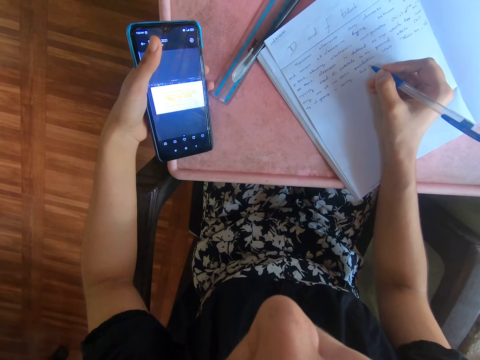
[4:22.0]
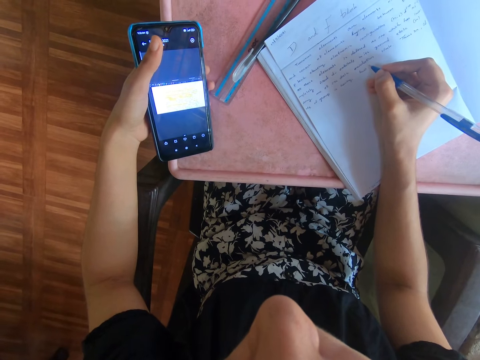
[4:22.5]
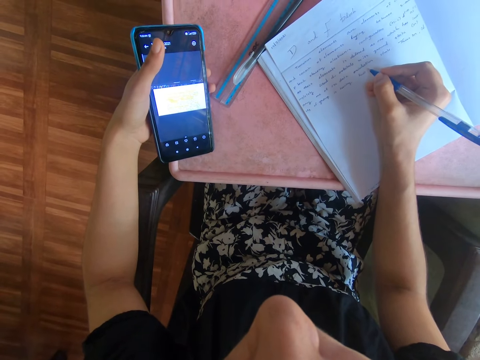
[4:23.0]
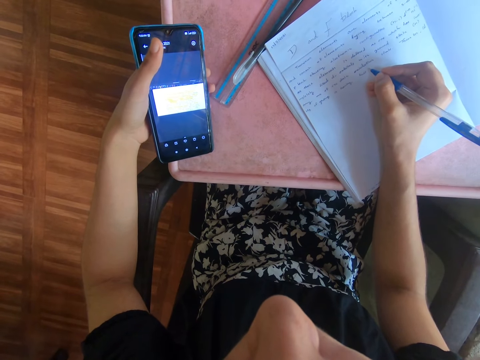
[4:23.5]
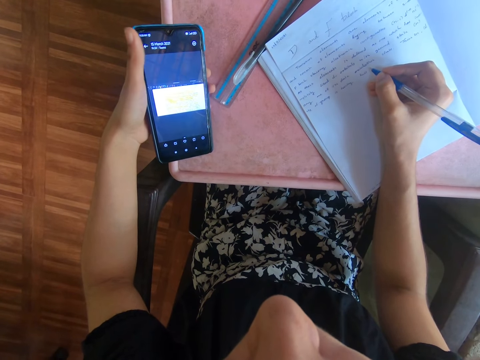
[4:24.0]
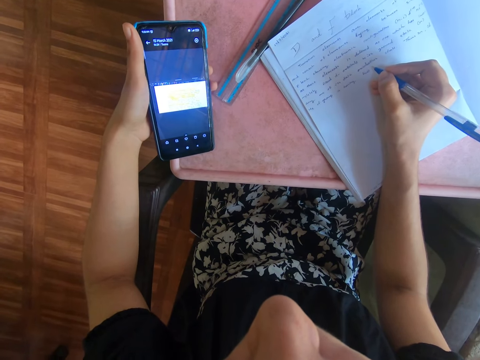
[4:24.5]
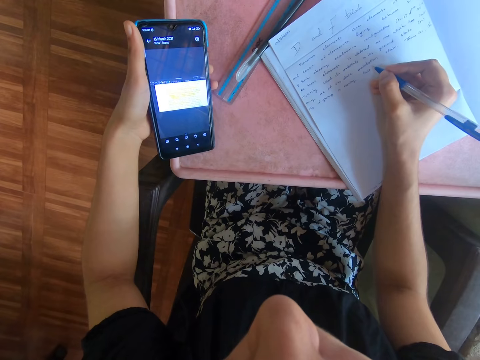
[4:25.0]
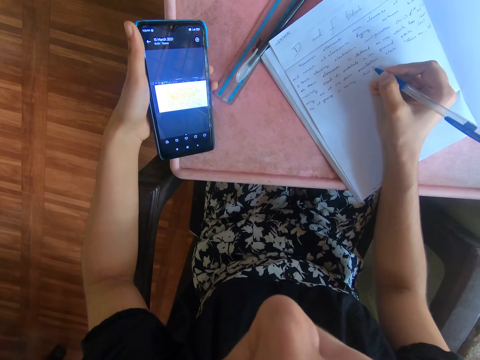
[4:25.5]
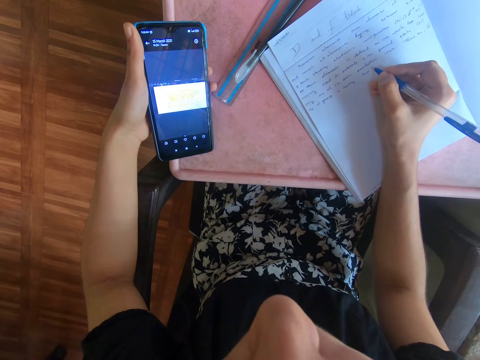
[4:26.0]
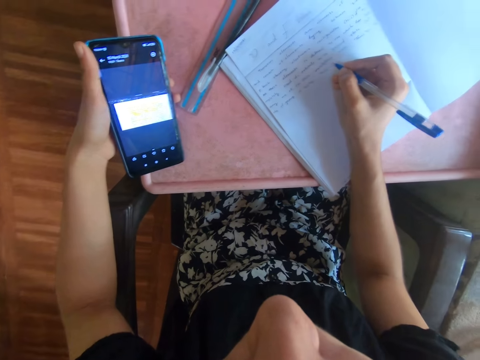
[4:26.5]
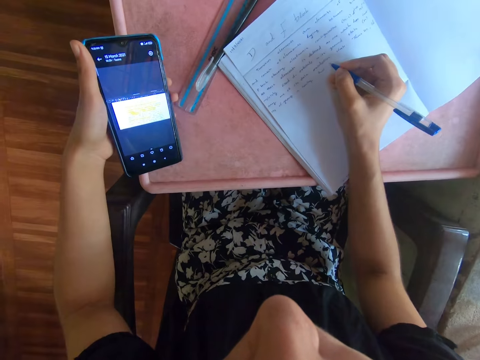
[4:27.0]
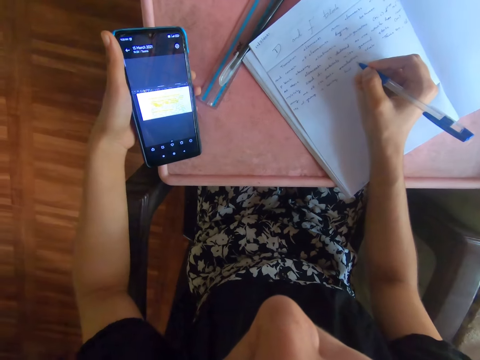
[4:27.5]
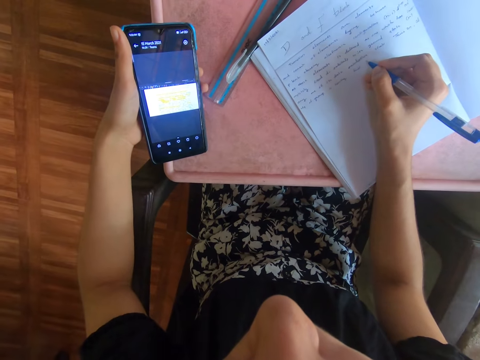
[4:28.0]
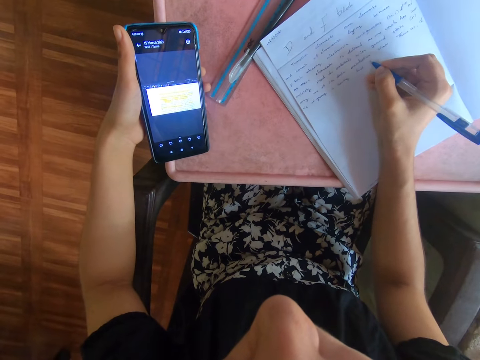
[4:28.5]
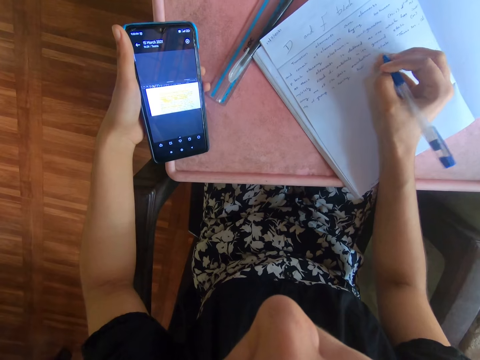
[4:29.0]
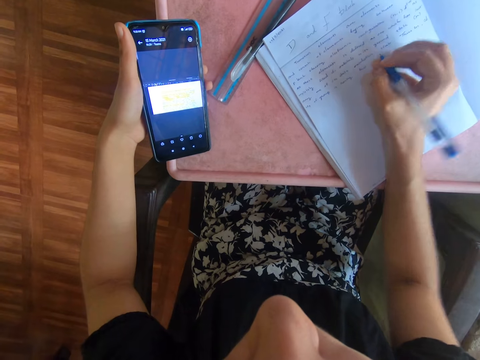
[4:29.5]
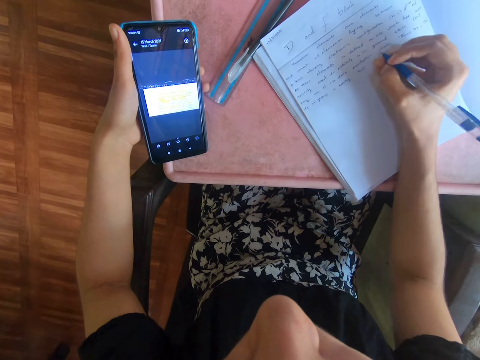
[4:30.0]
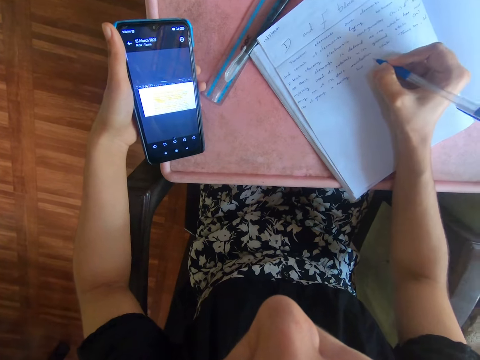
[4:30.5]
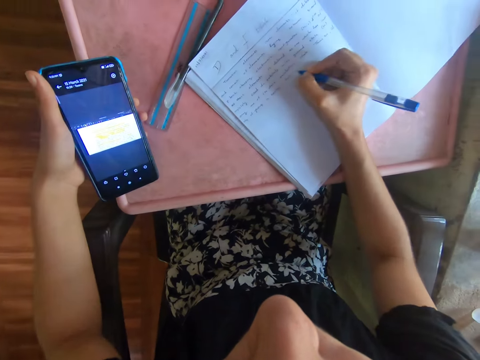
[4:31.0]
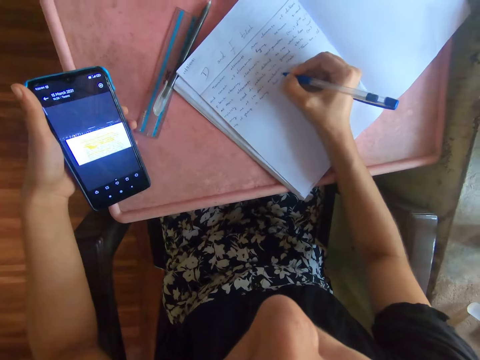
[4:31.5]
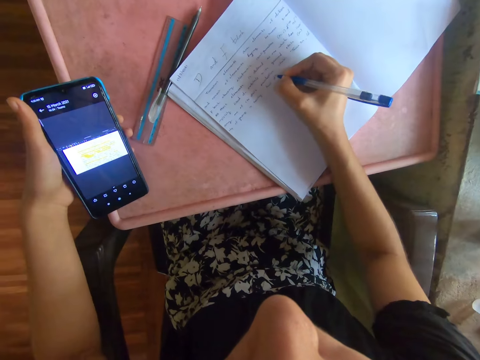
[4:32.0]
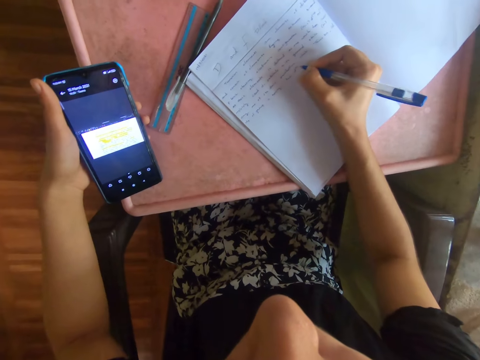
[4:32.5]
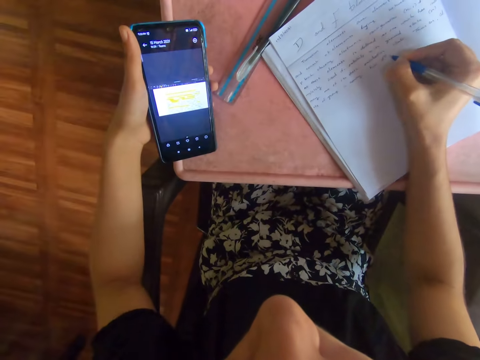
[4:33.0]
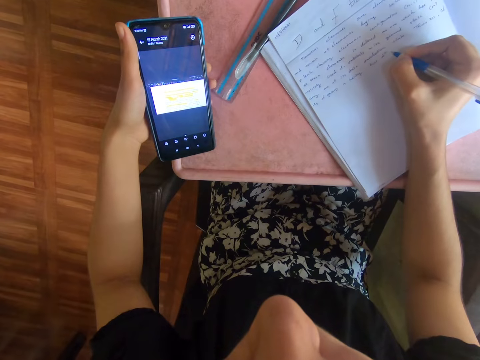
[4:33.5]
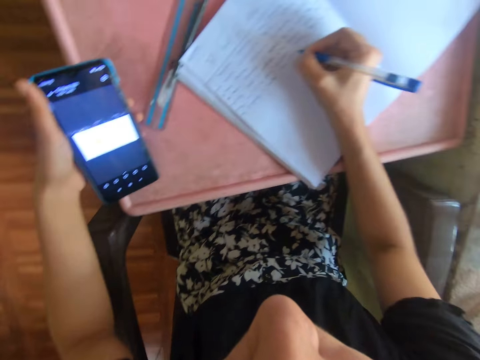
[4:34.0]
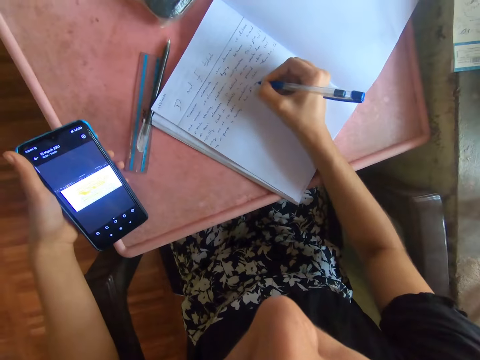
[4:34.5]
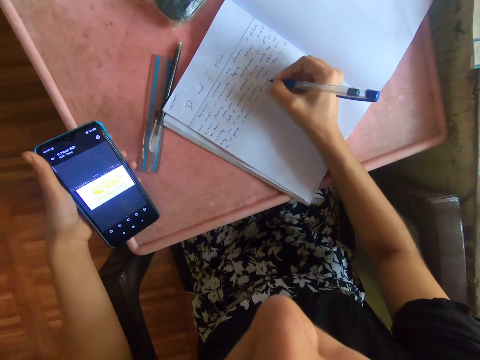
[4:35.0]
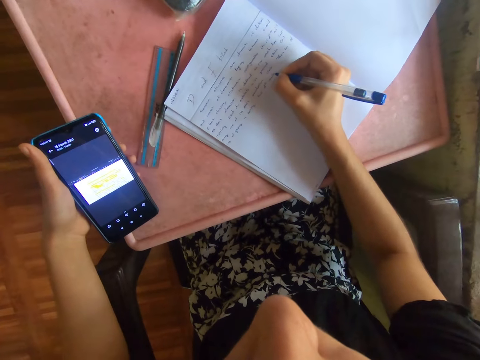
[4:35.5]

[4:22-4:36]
The camera wearer writes on a book with a pen.

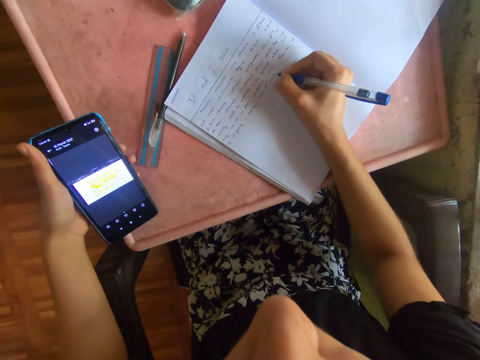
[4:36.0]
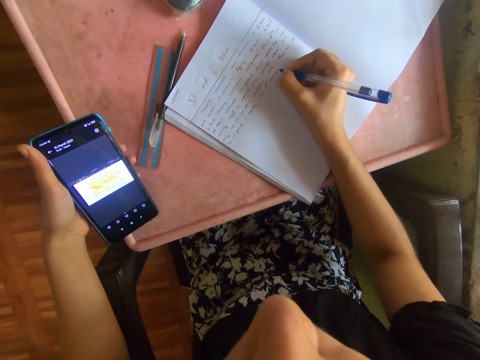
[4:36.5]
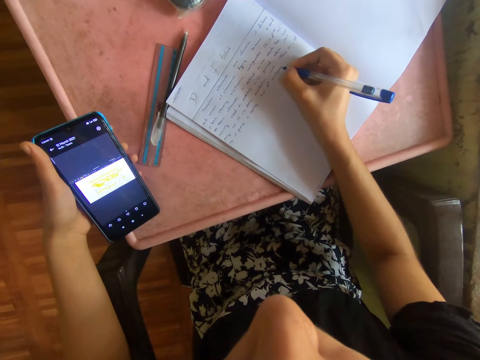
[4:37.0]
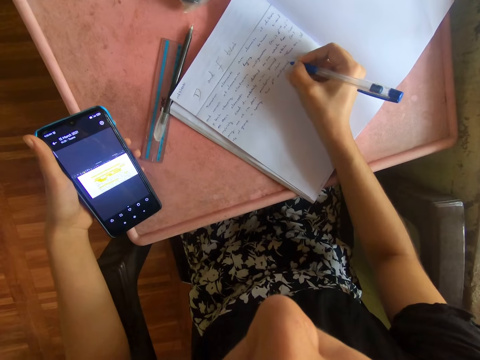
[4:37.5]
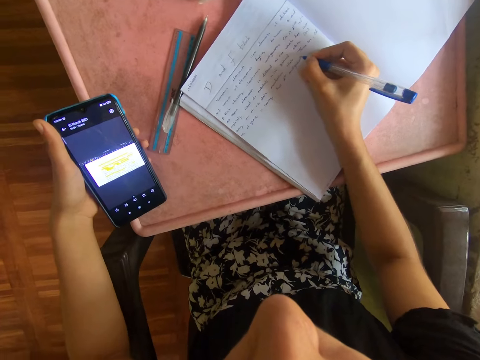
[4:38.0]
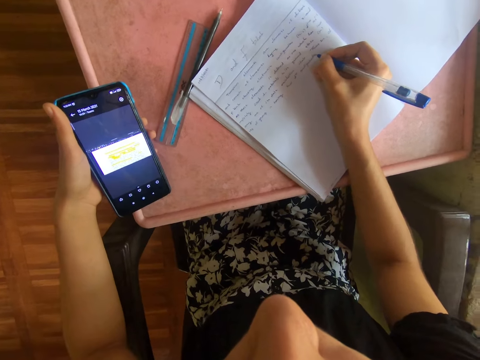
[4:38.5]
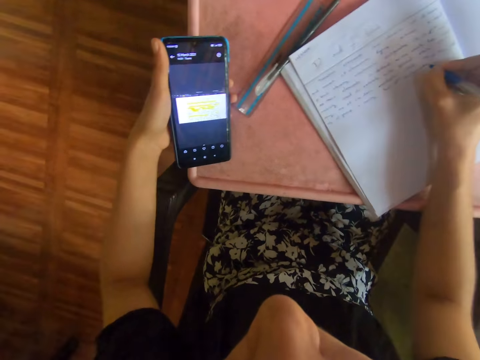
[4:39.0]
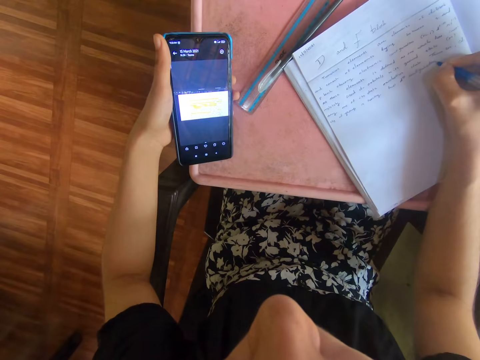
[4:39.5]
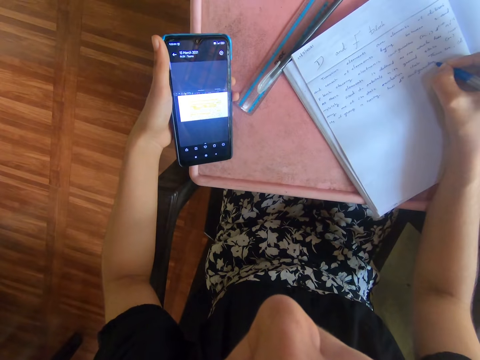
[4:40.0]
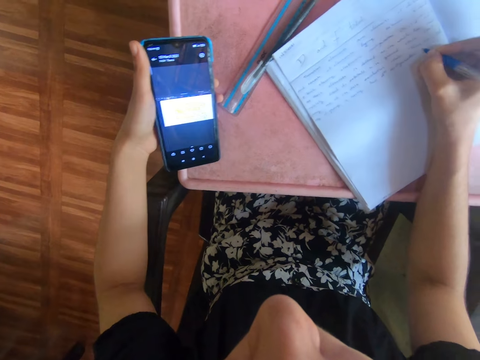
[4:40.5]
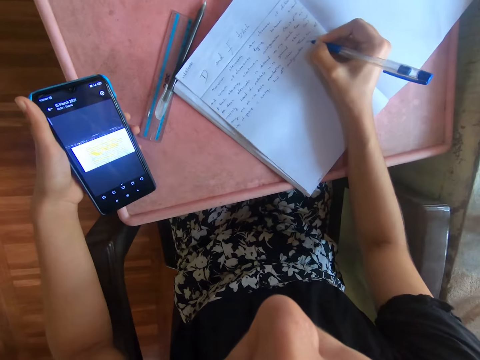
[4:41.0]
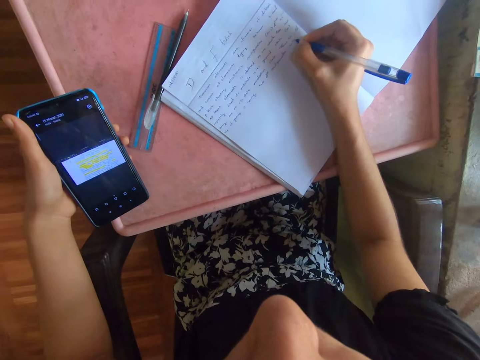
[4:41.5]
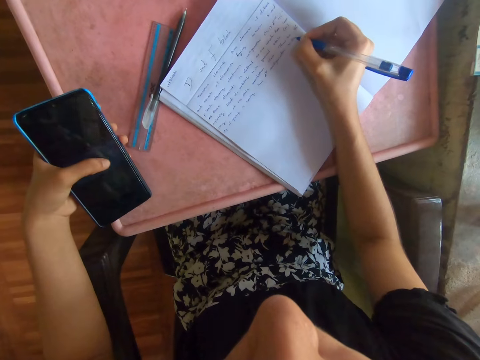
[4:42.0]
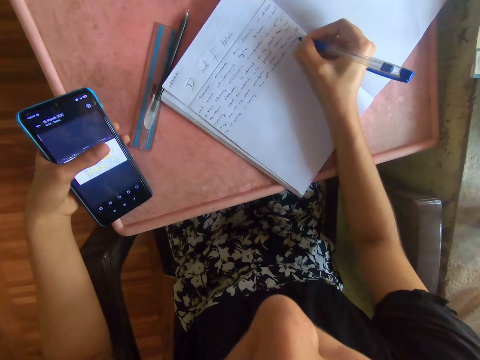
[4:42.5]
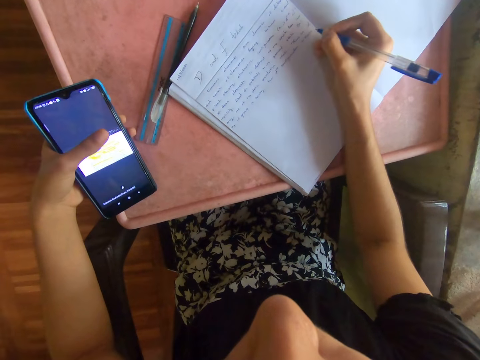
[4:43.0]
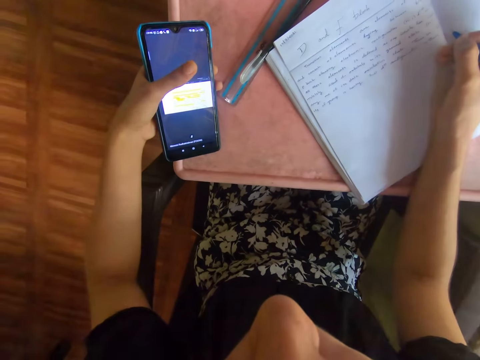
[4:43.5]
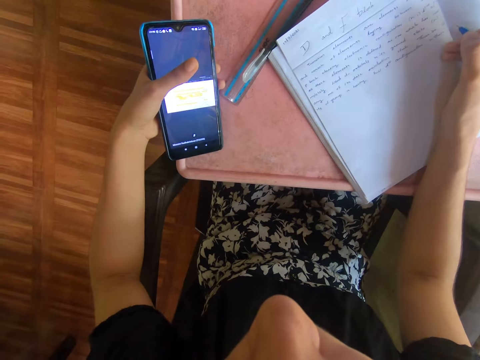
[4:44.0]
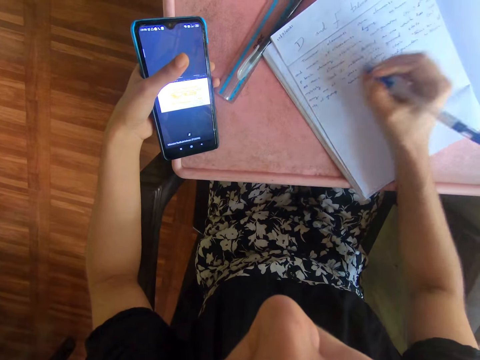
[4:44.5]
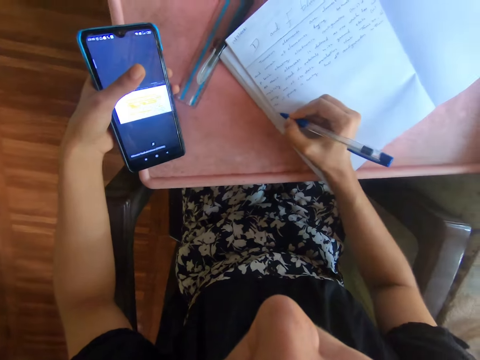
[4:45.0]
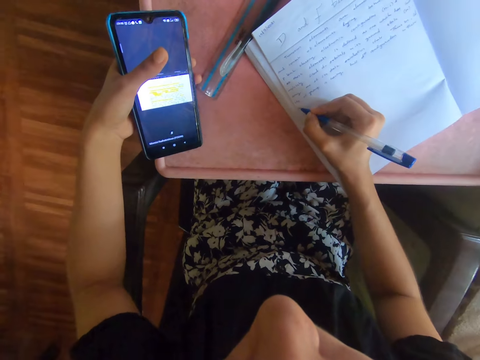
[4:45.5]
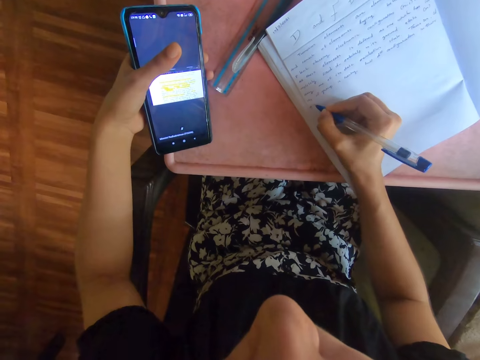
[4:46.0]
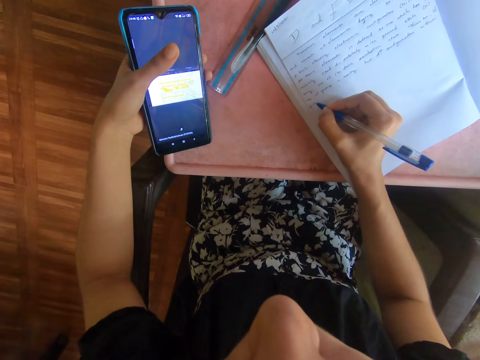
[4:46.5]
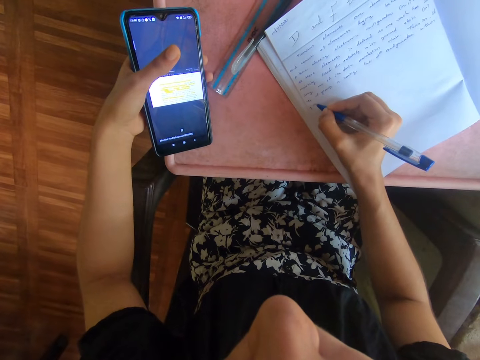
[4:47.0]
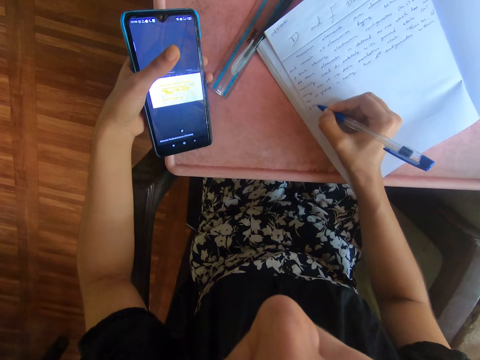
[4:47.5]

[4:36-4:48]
The camera wearer operates a phone.
